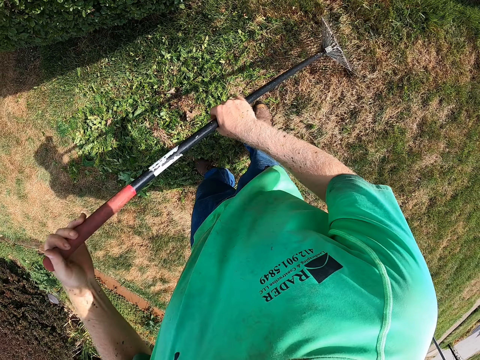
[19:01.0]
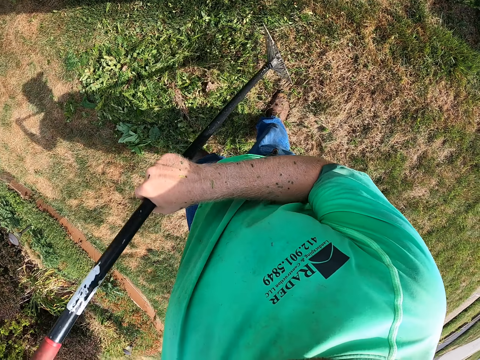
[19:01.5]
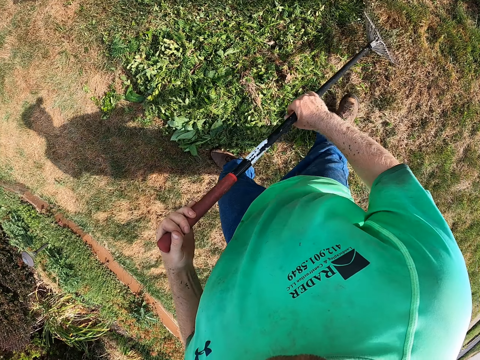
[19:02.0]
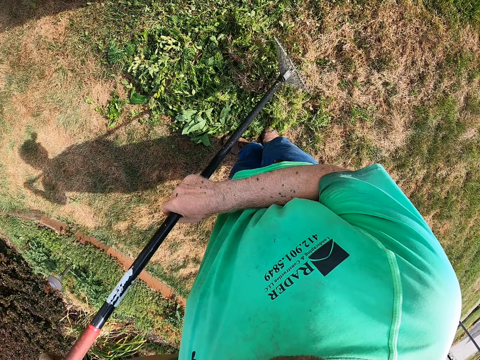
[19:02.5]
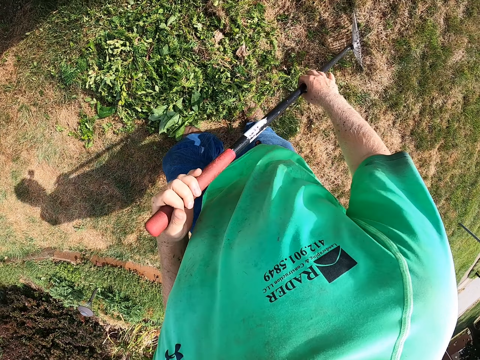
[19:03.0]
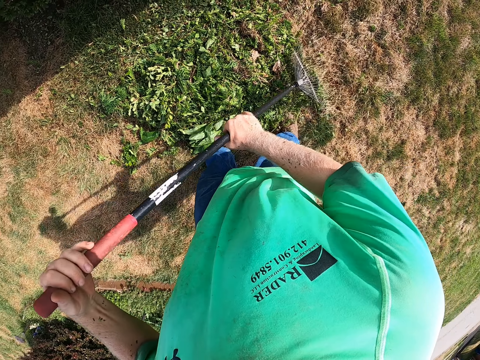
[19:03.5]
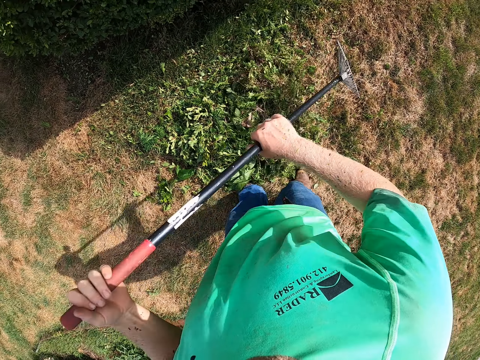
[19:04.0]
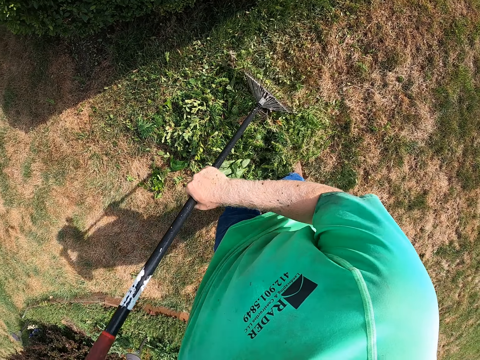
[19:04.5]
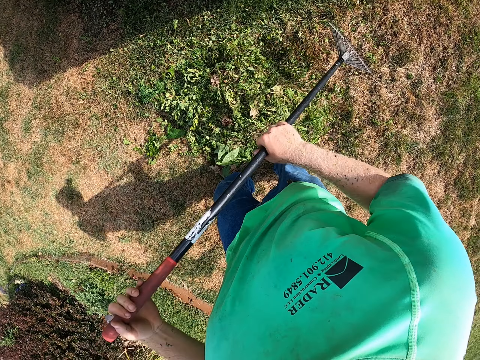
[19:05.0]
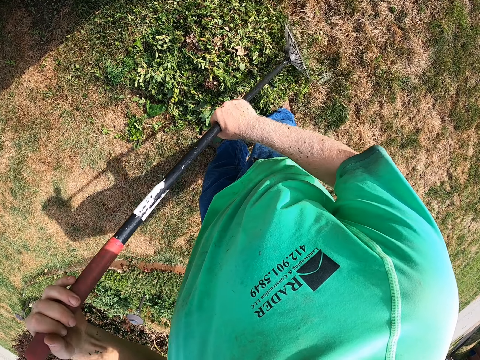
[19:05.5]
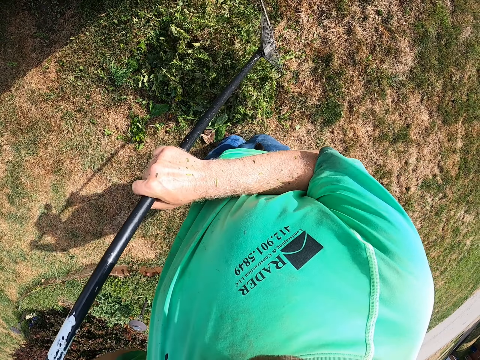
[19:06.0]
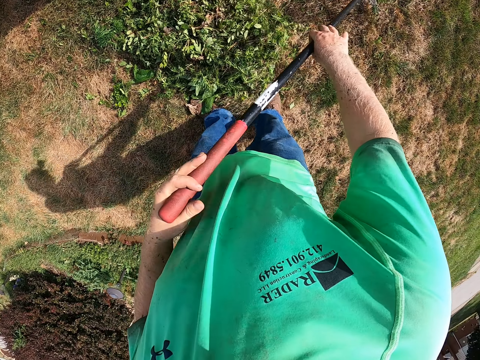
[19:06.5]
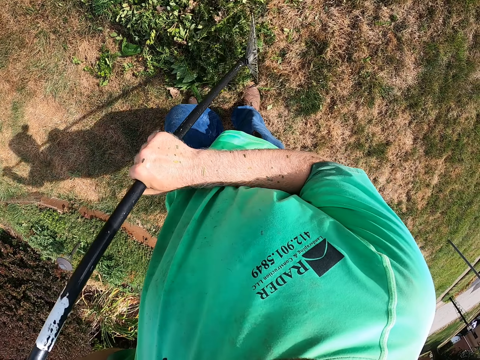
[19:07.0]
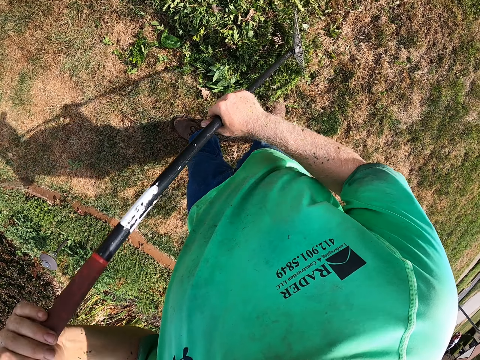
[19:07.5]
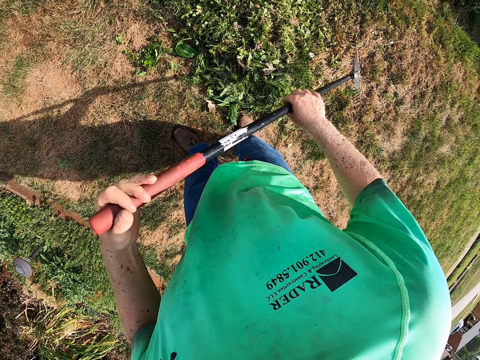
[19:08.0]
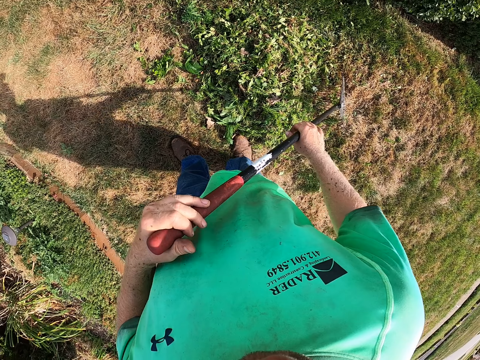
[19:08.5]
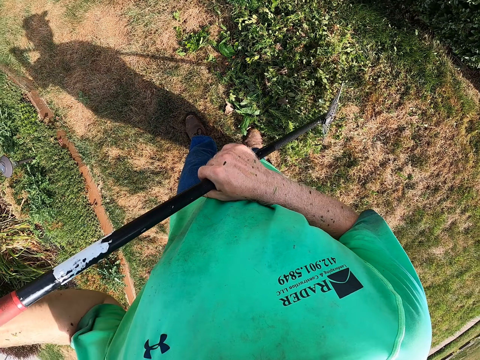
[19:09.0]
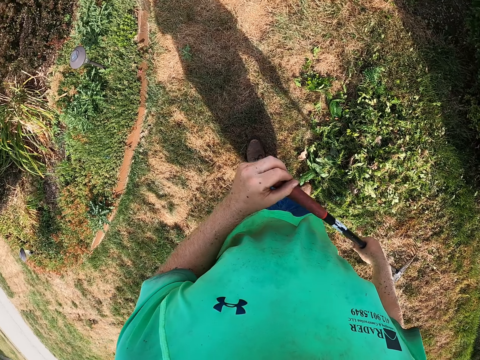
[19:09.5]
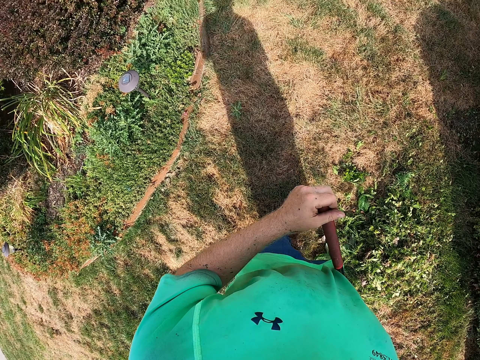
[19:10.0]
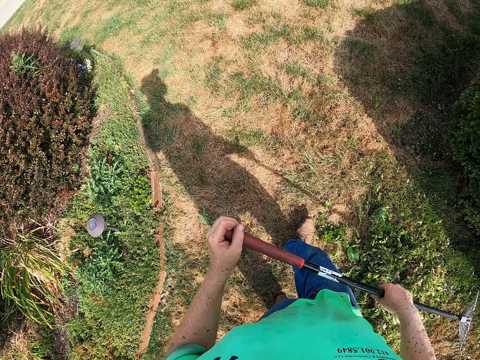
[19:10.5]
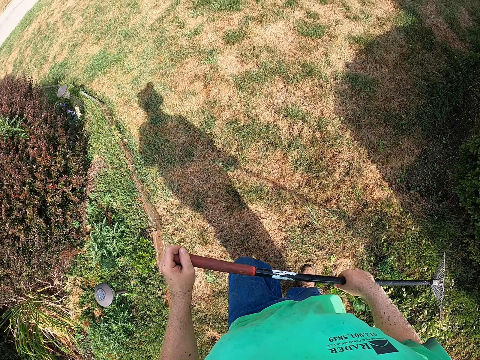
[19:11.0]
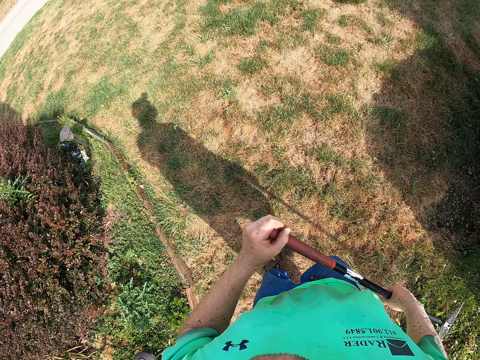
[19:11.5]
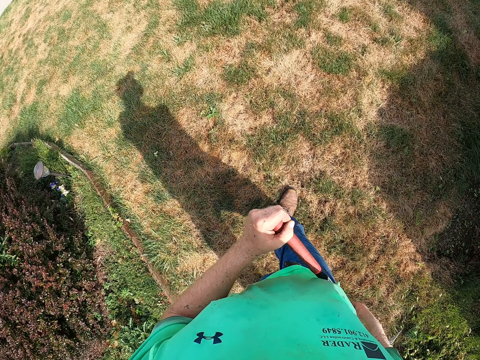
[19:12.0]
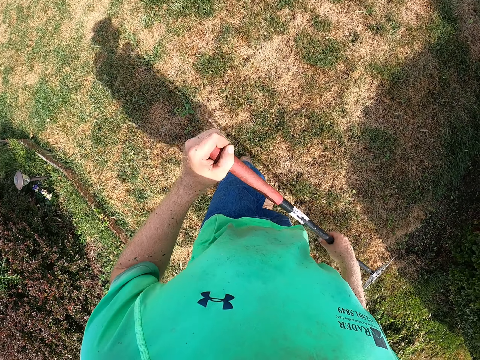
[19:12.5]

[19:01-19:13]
The camera wearer pulls grass with a rake repeatedly.

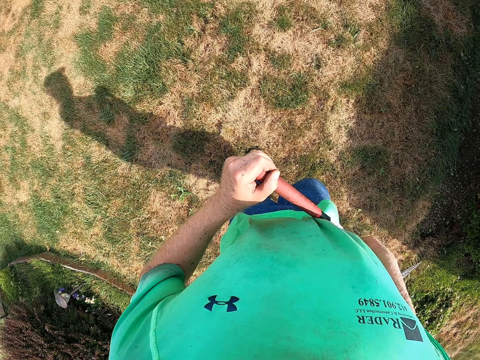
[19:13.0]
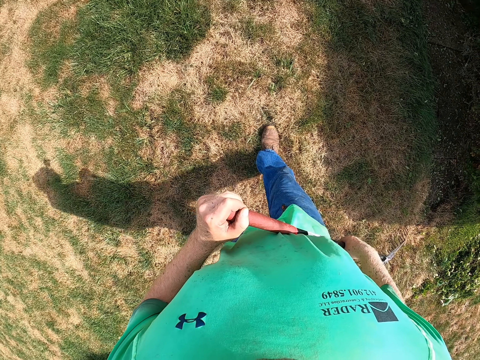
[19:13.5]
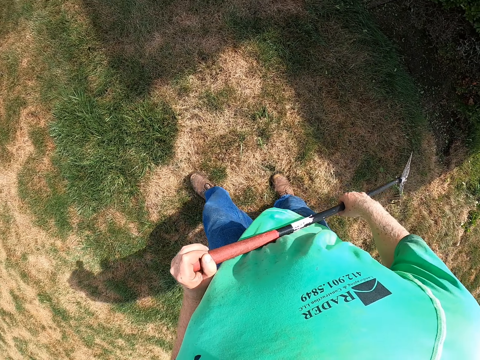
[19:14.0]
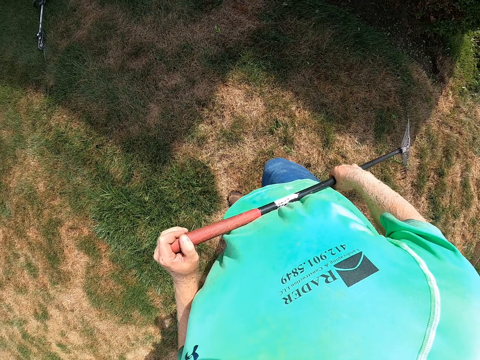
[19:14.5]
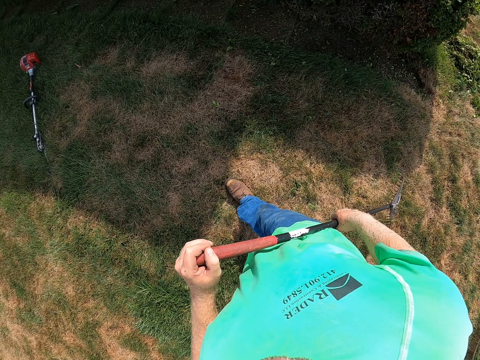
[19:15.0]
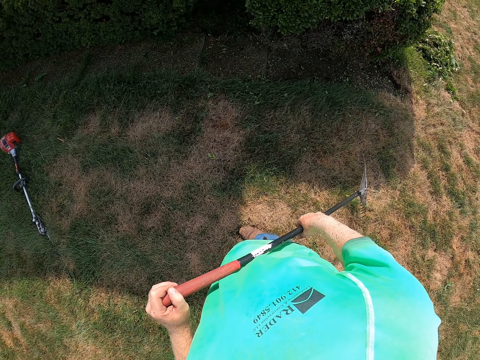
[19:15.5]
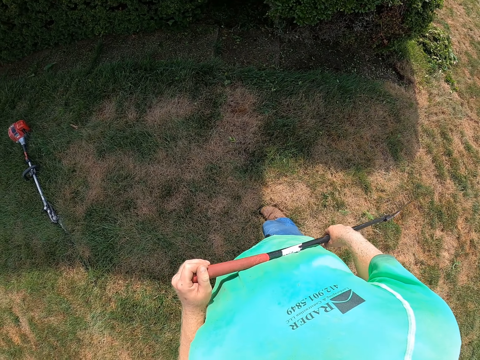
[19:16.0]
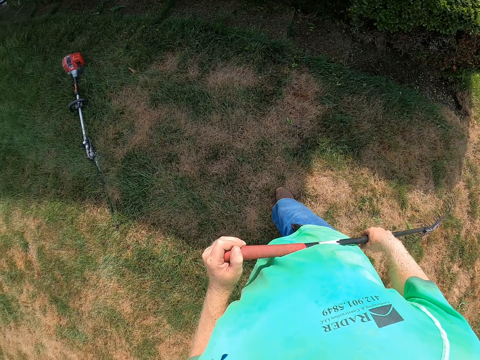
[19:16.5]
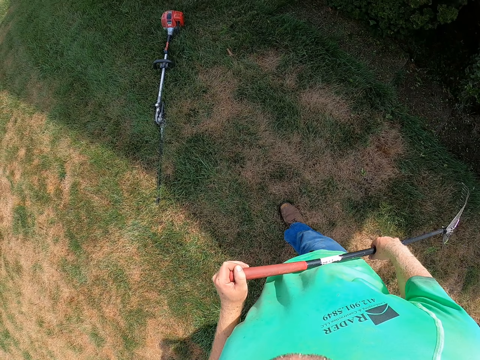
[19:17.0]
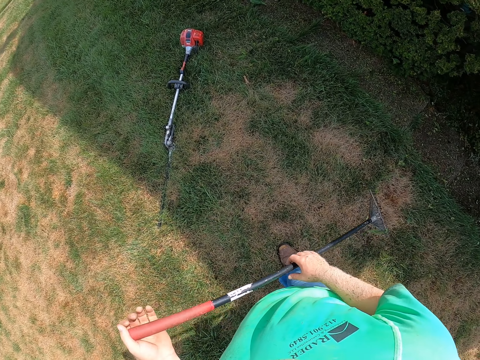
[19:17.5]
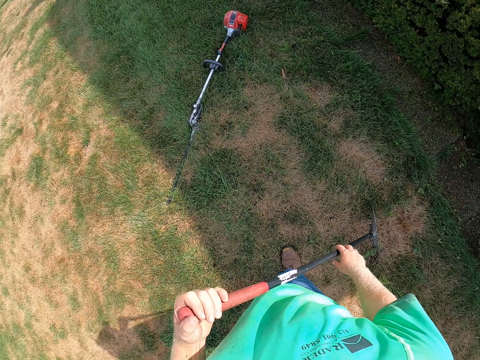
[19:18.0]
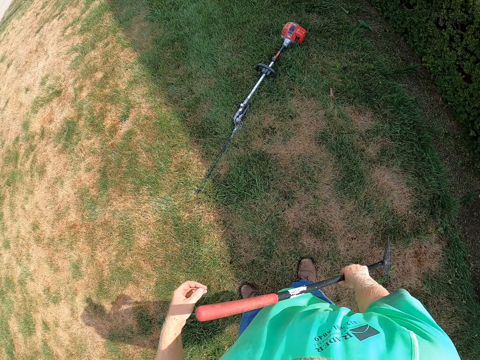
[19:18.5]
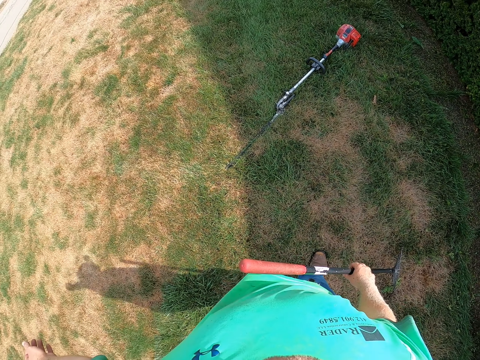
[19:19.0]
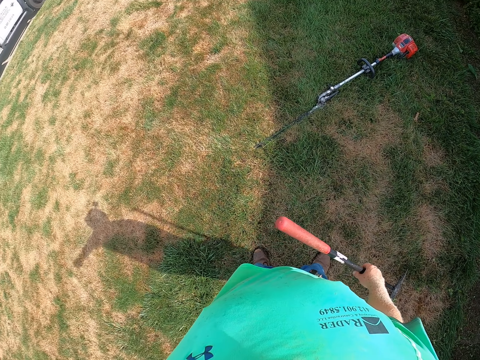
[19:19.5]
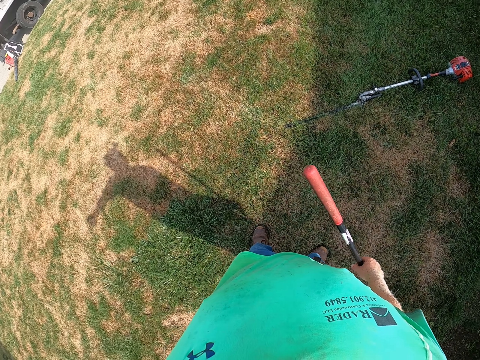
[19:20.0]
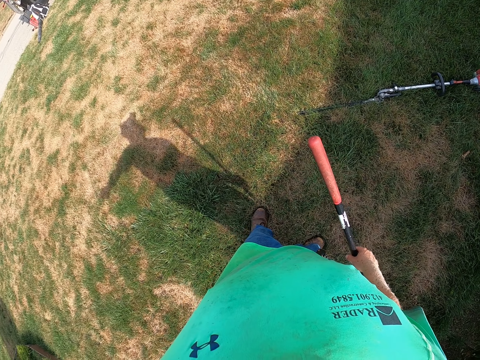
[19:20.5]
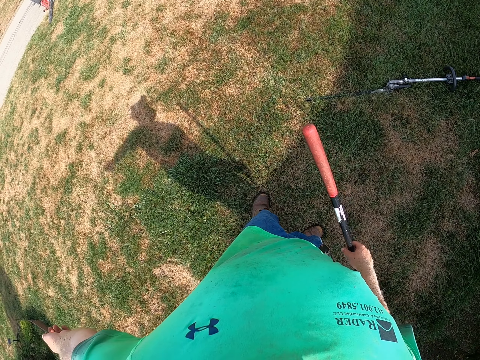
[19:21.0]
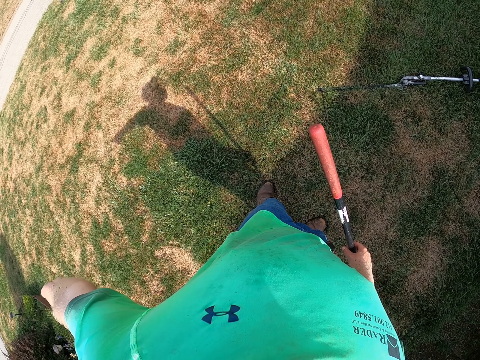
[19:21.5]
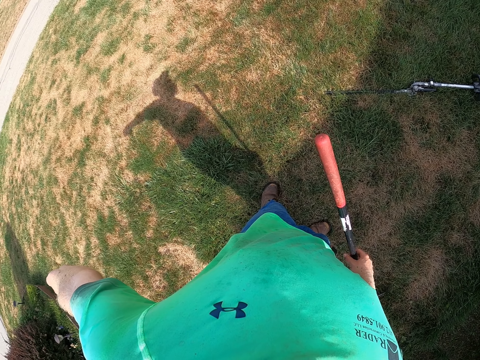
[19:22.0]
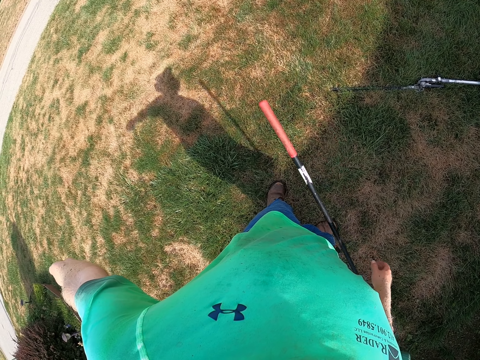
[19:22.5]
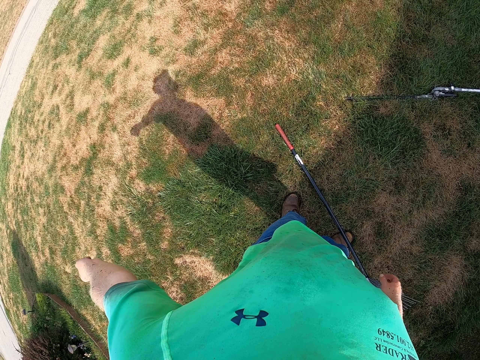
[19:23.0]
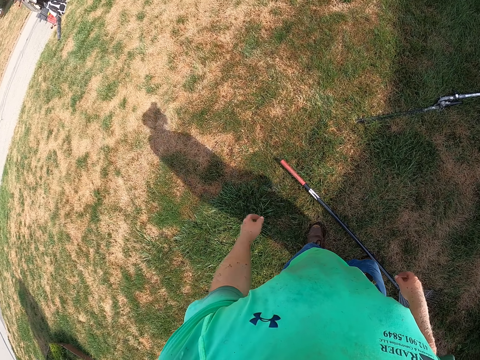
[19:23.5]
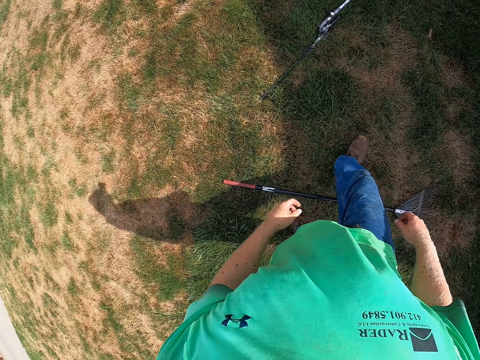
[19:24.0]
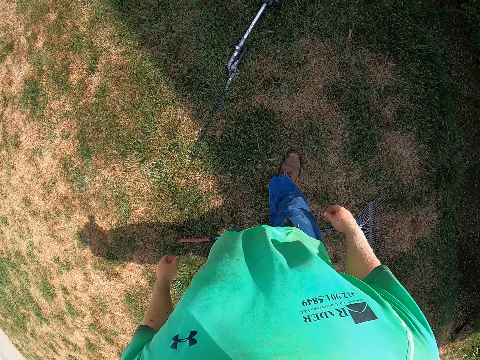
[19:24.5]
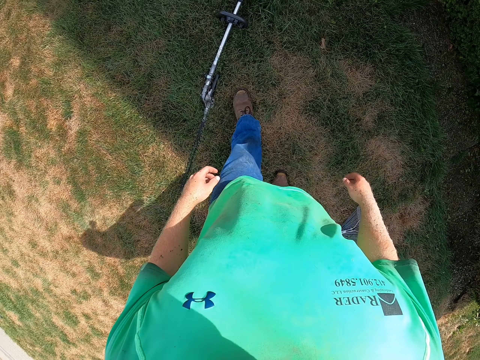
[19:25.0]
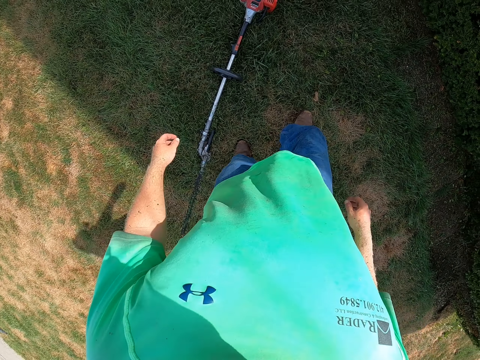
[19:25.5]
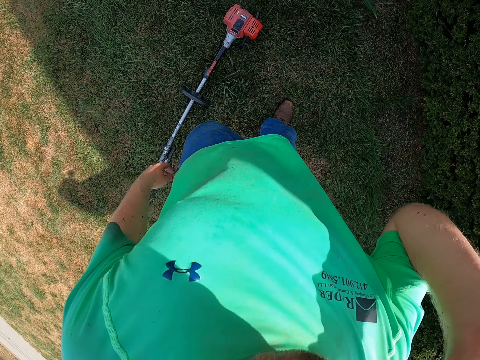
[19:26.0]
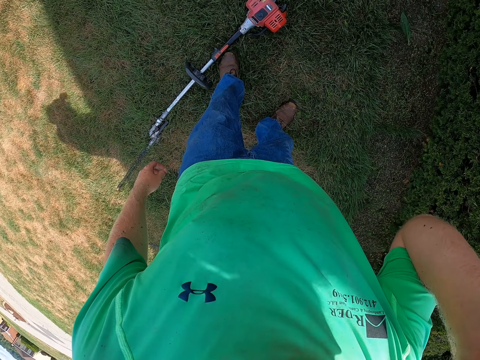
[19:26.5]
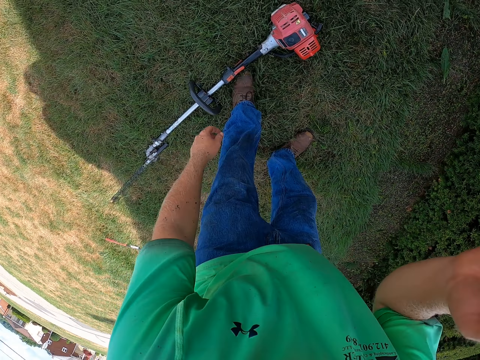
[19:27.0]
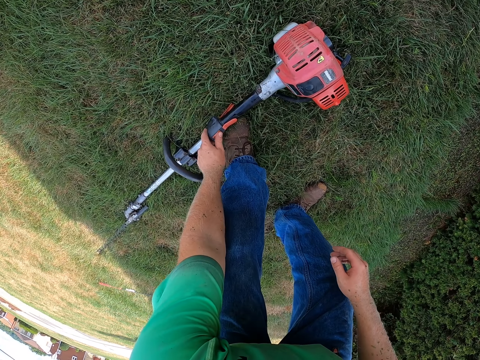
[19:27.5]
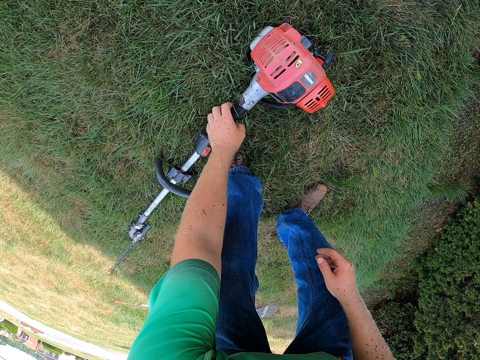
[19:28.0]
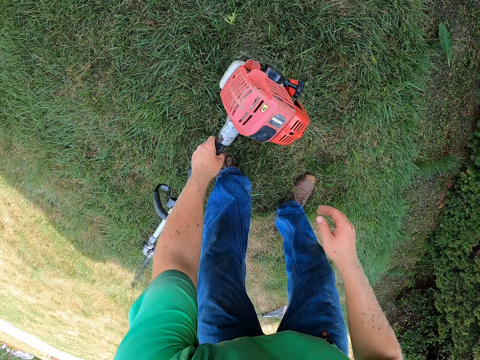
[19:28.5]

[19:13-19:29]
The camera wearer walks around the garden. He drops the rake in his right hand on the ground. He lifts a hand. He touches his face with his right hand. He picks up a long reach hedge trimmer from the ground with his left hand.
